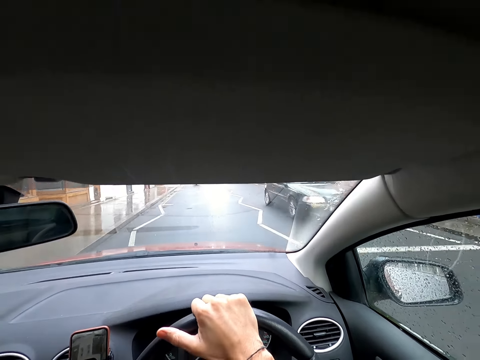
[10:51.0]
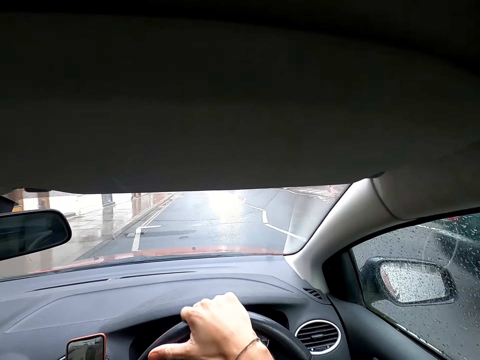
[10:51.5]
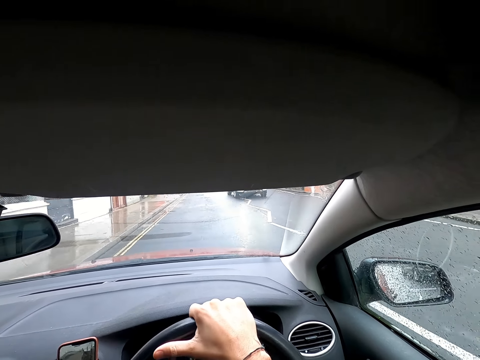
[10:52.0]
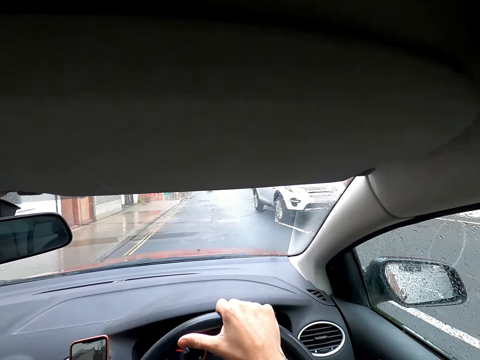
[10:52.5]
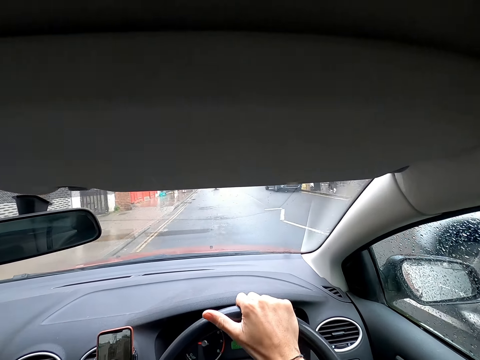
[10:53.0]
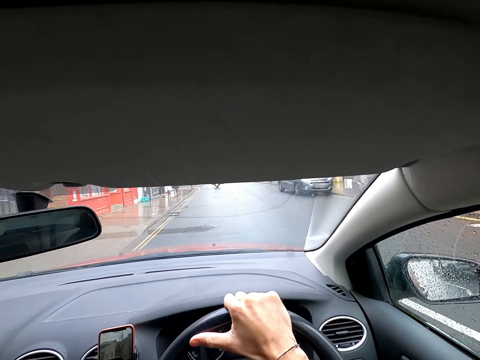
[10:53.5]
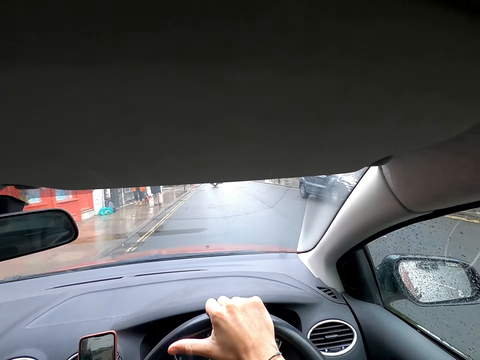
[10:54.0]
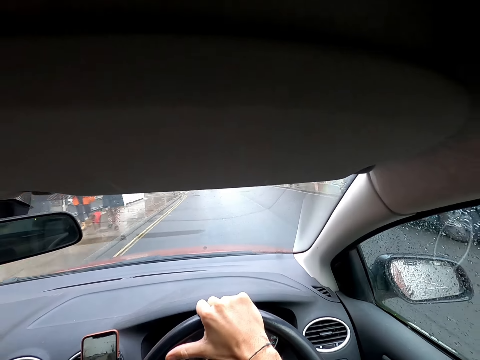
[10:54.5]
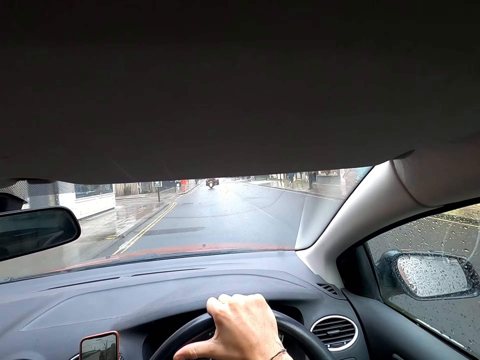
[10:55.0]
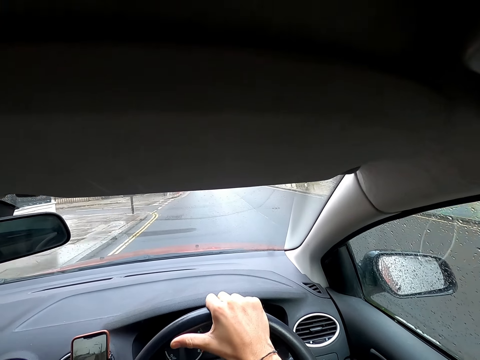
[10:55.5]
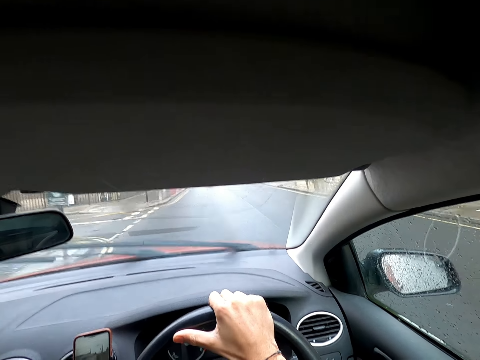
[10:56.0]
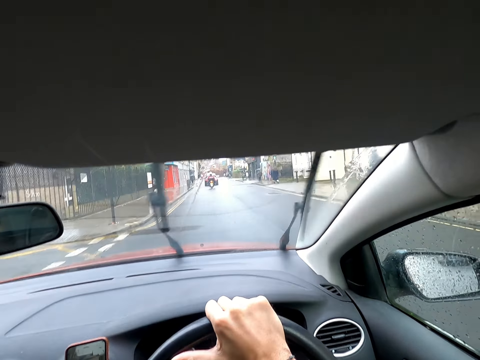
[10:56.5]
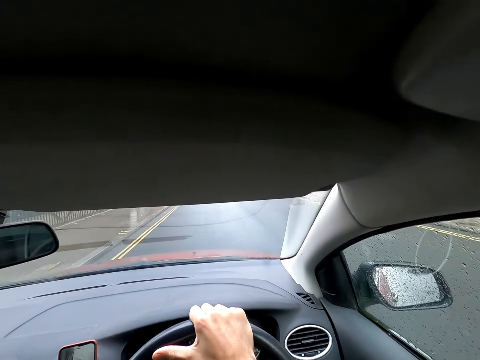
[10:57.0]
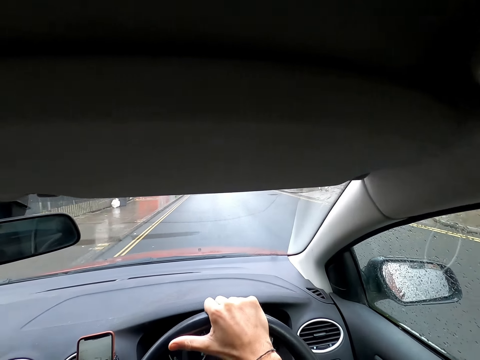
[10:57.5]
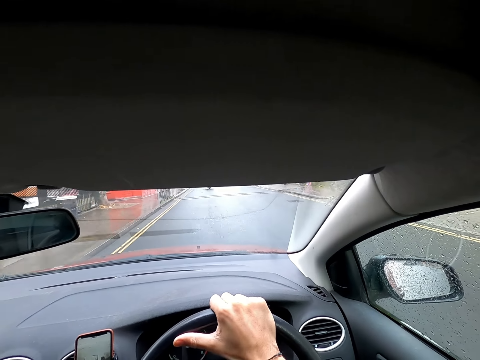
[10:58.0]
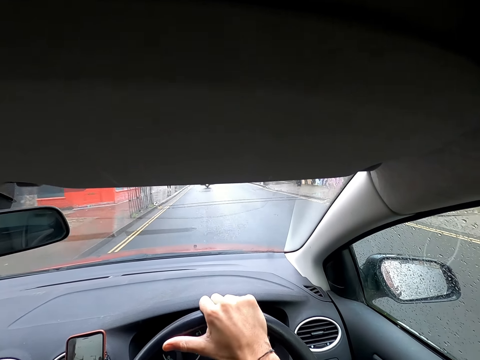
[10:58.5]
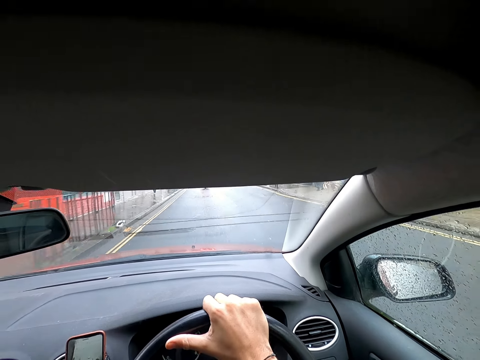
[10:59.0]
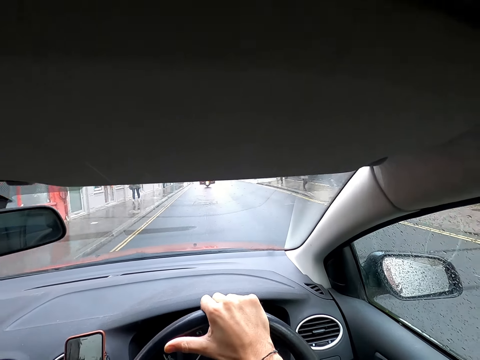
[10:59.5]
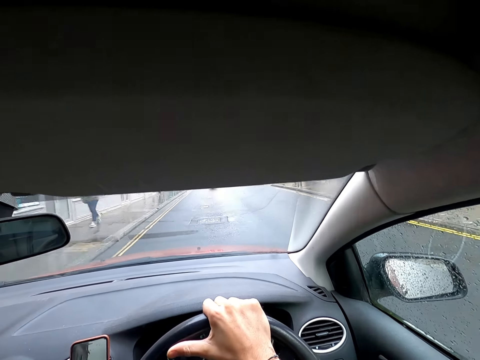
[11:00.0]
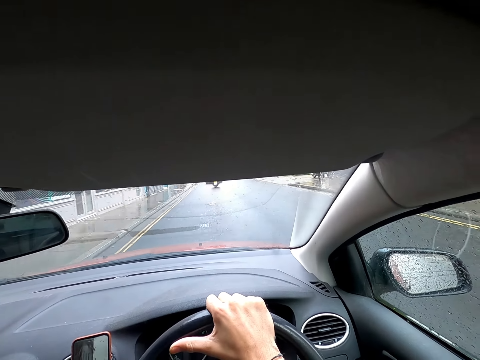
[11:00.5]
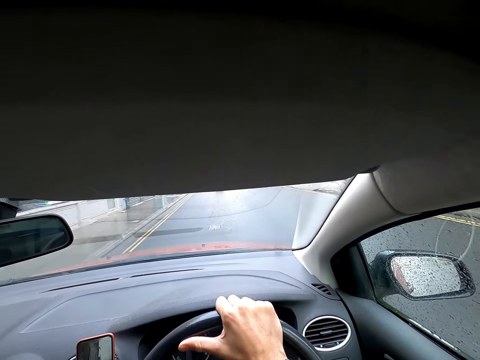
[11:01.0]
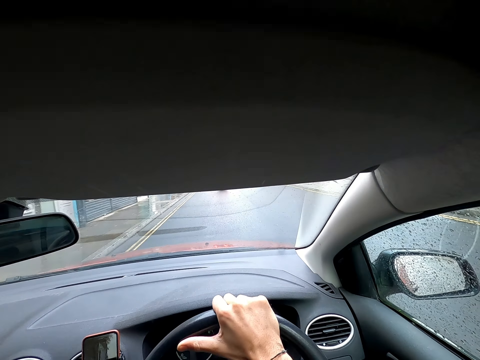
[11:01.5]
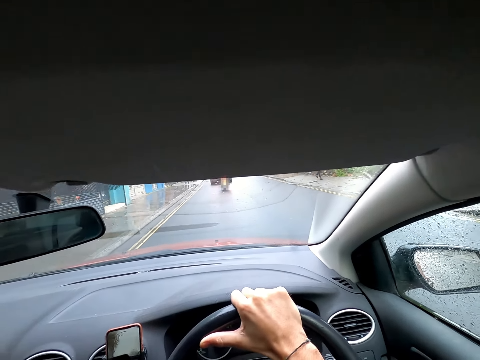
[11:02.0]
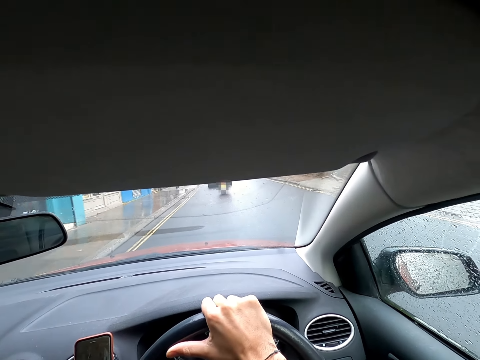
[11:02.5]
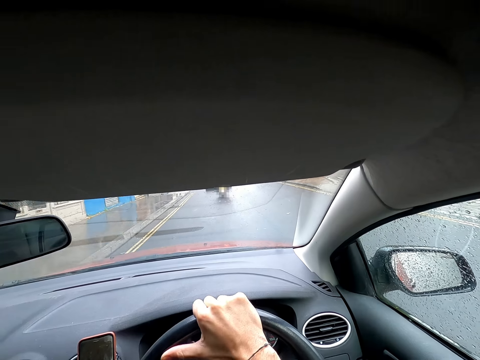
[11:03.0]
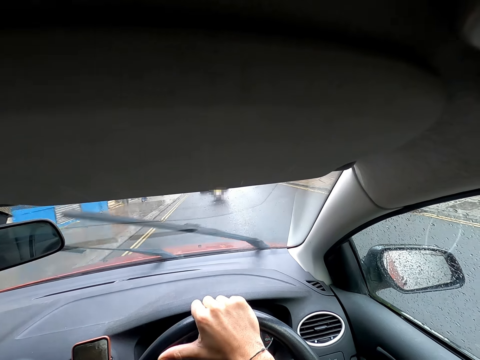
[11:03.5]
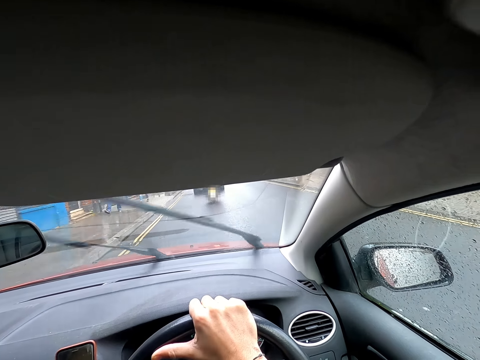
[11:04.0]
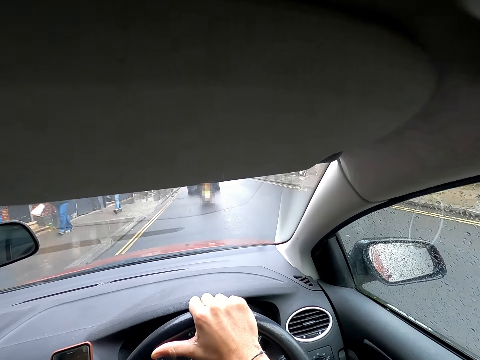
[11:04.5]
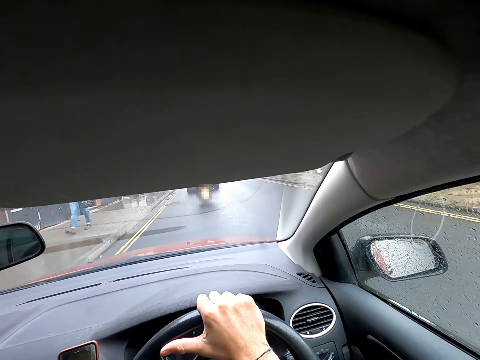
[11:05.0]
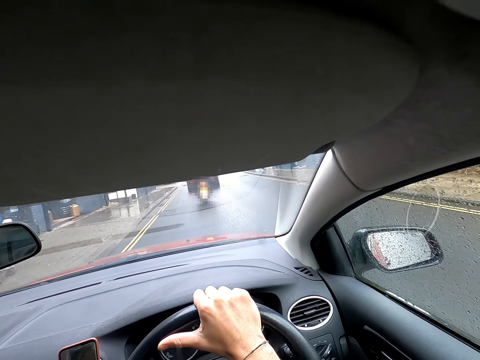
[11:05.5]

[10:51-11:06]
A black car drives past the camera wearer. A white car drives past the camera wearer.

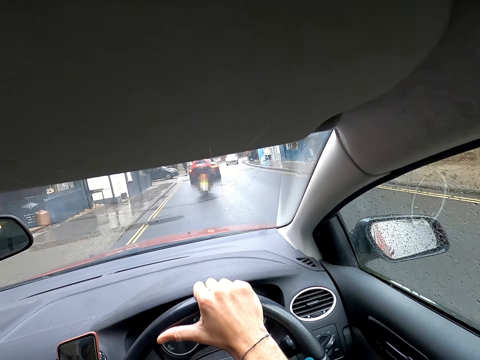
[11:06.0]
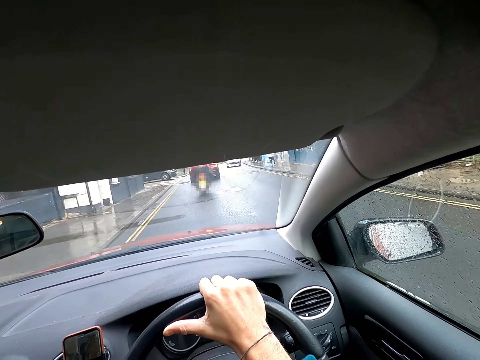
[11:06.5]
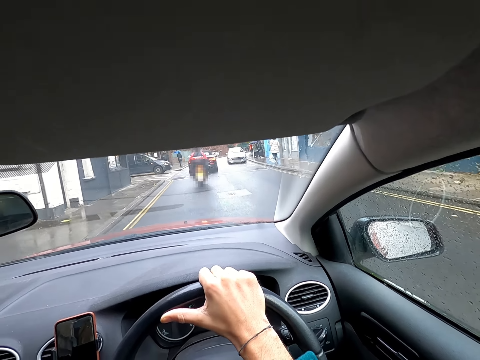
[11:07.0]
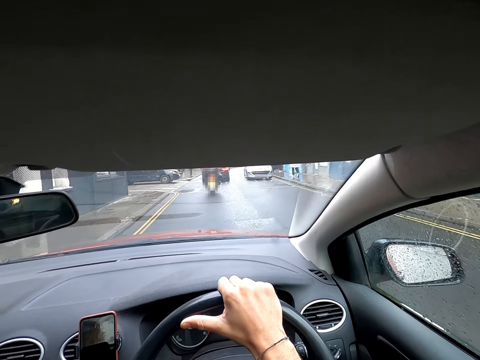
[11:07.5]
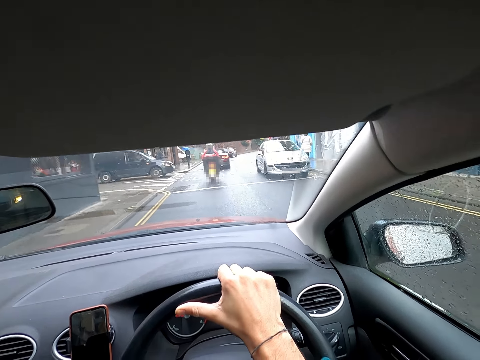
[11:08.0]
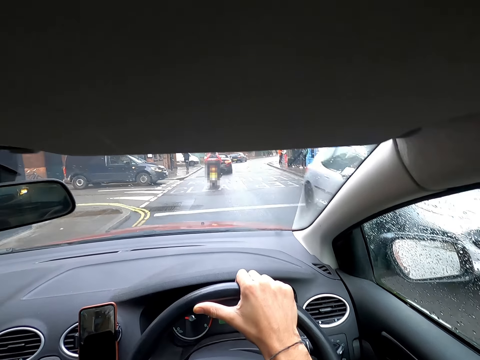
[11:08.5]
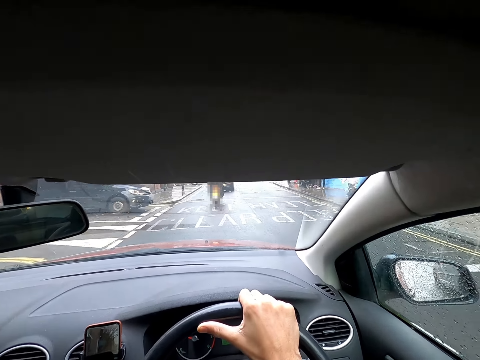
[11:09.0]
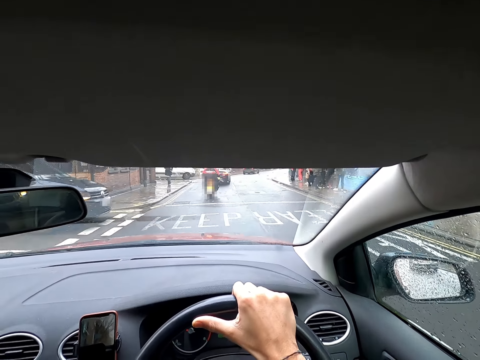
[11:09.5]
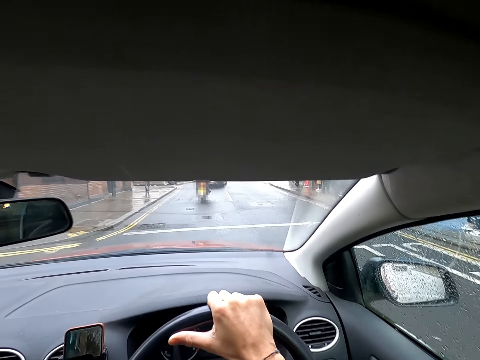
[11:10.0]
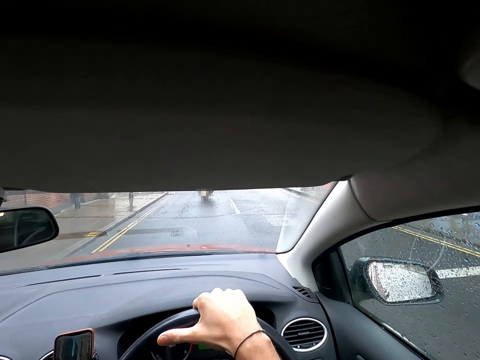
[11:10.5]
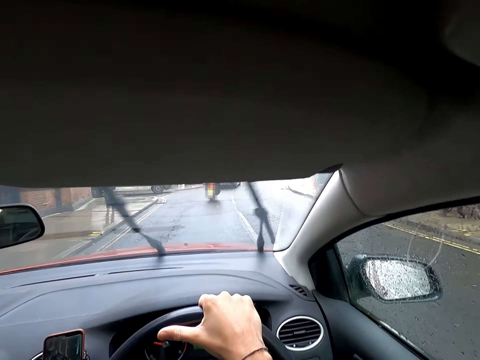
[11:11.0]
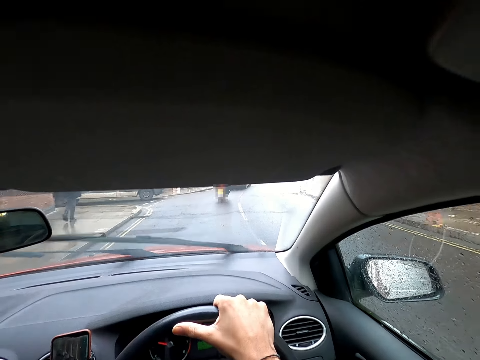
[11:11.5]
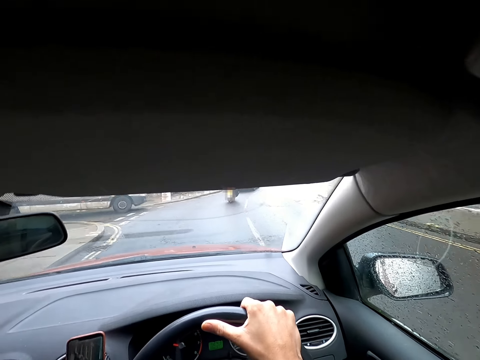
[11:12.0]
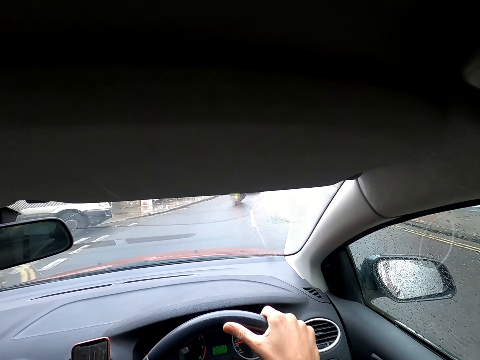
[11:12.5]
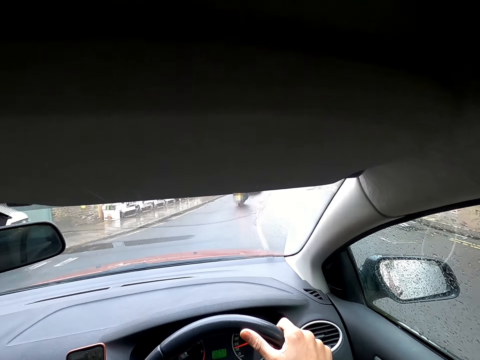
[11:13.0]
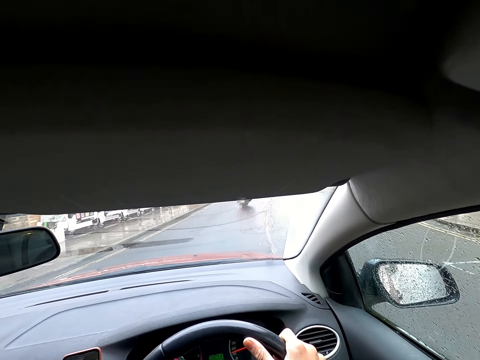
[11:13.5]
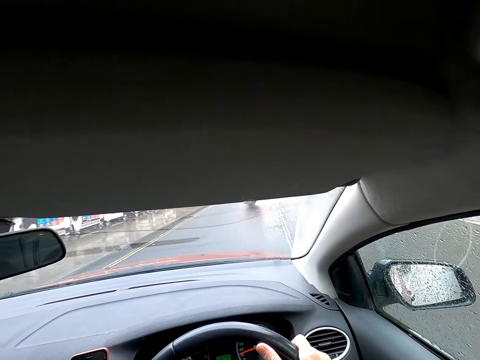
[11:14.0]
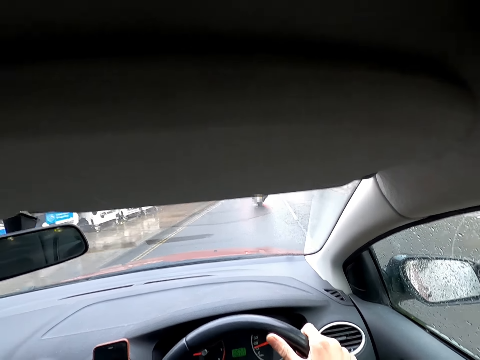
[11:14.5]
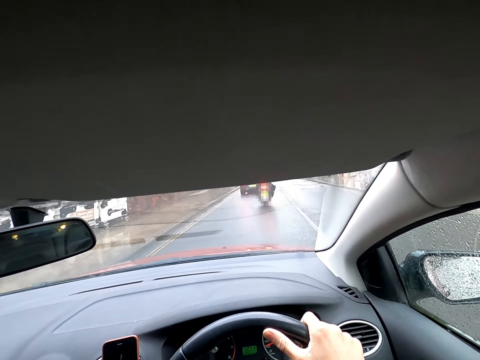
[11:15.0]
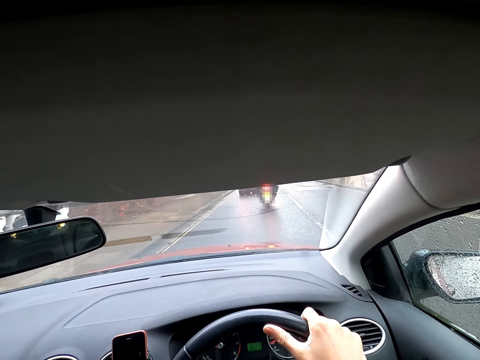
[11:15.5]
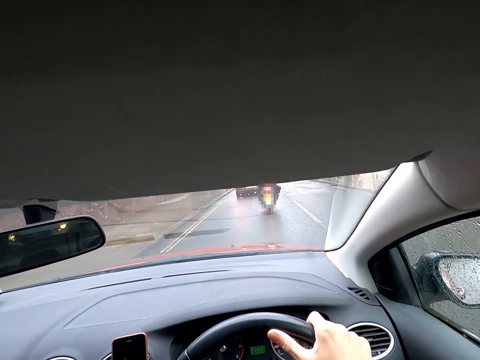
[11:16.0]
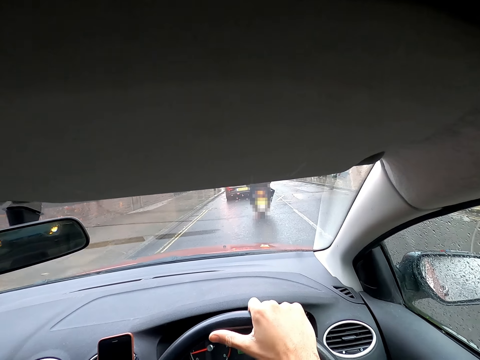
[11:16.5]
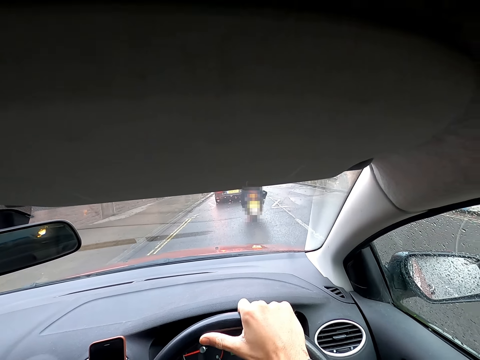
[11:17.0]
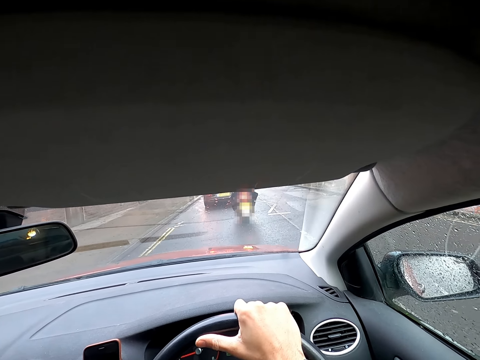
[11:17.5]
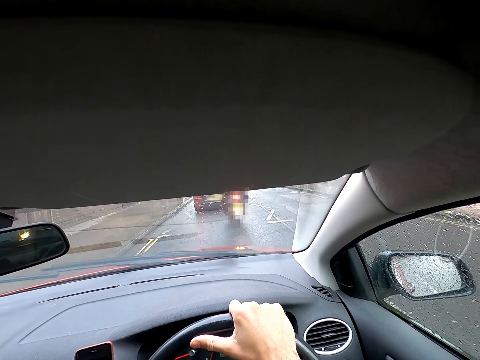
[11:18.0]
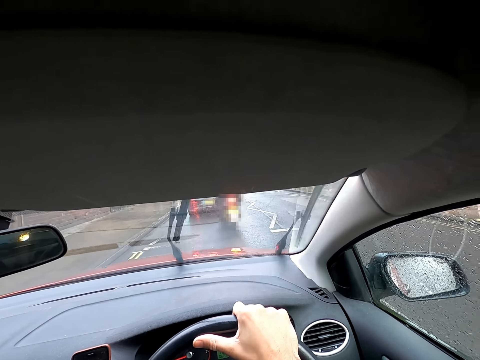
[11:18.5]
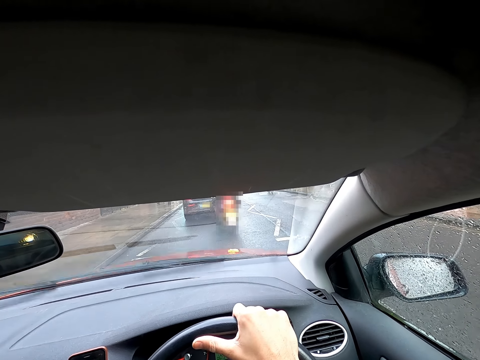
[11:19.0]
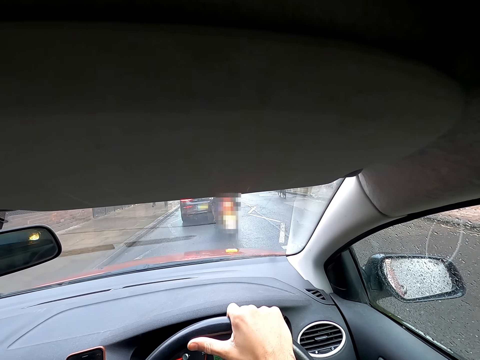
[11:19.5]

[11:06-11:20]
A silver car drives past the camera wearer.
